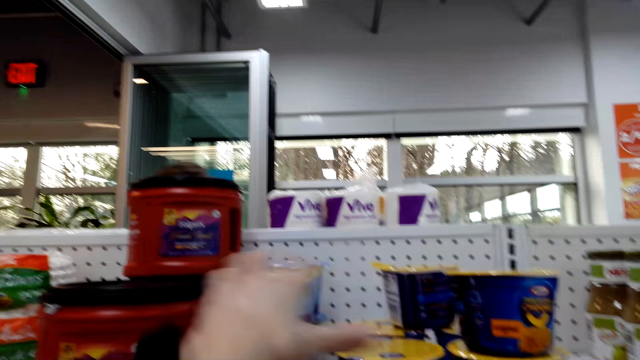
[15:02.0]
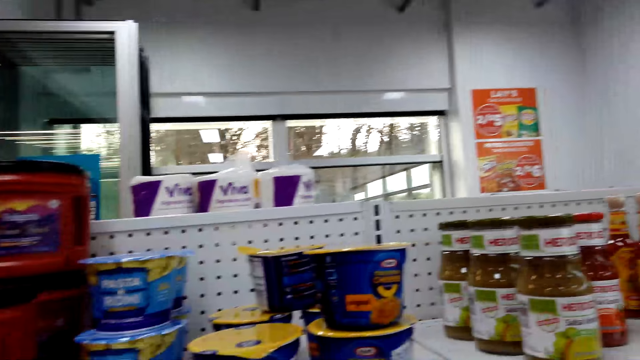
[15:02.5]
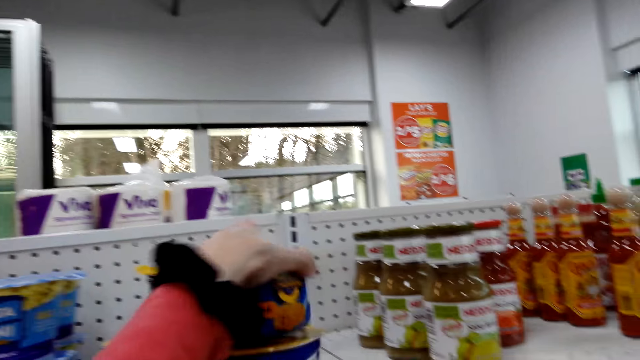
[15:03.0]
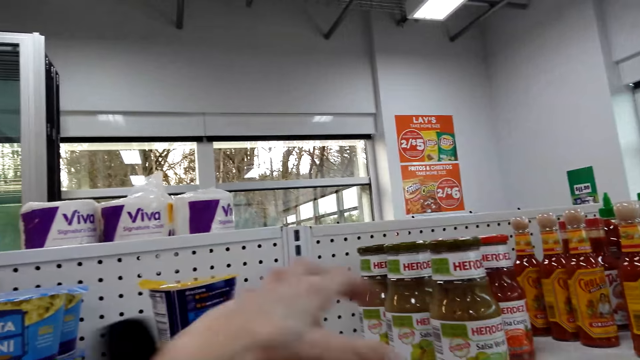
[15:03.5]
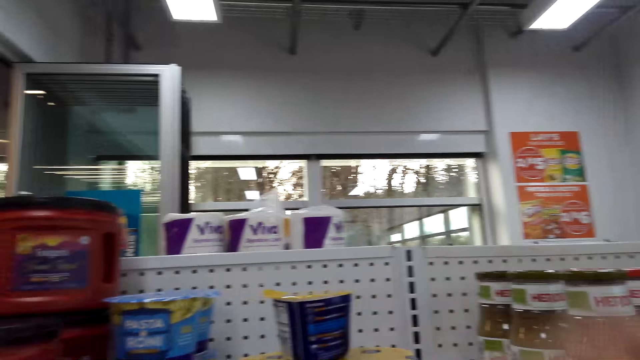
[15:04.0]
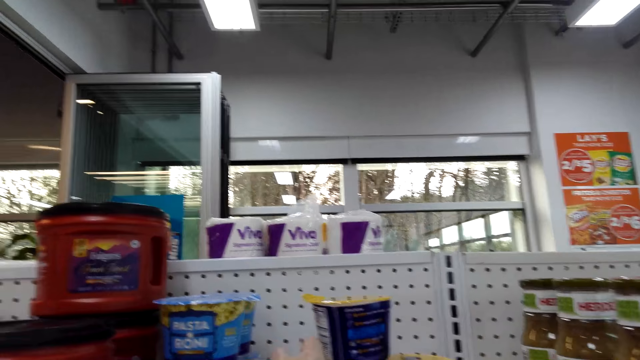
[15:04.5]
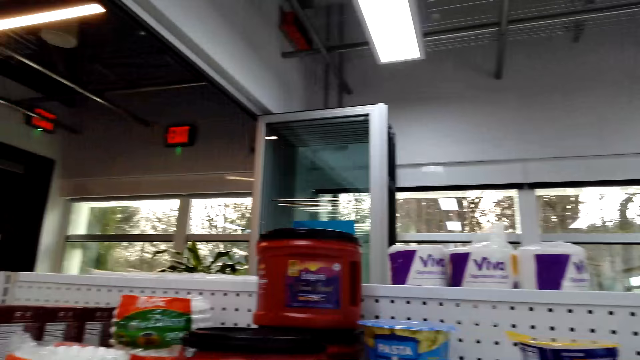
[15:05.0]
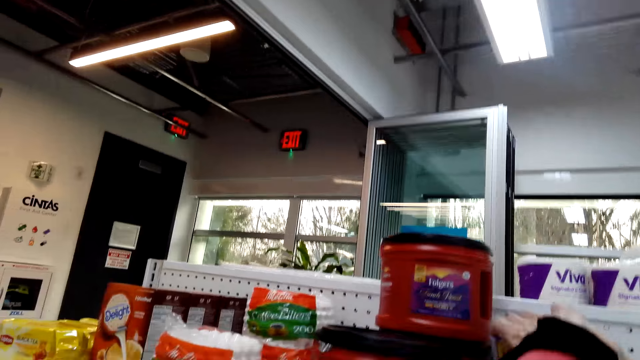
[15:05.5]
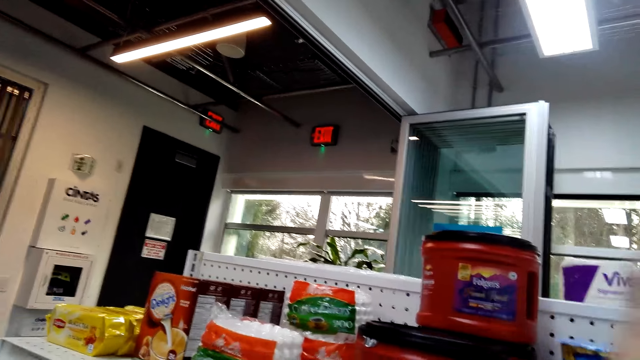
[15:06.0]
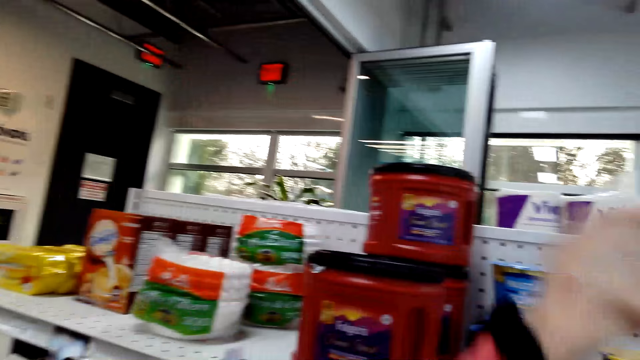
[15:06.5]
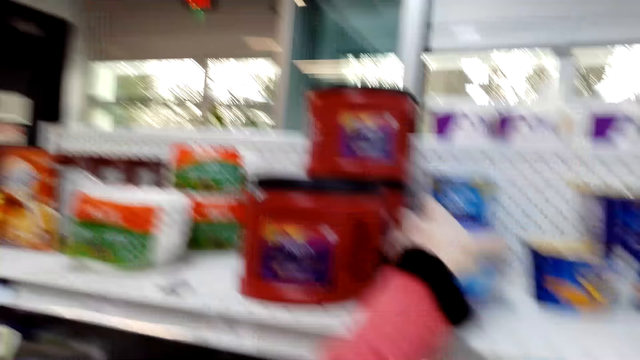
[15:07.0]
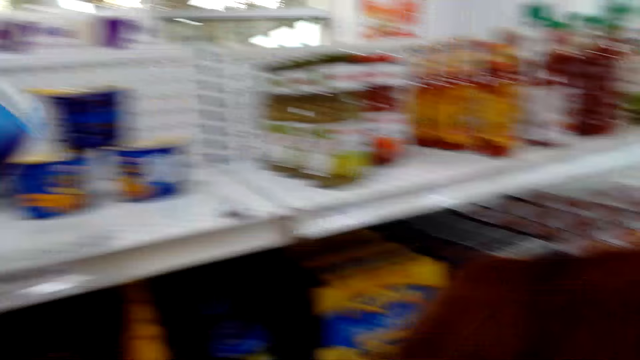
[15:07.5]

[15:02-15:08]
The camera wearer picks up the butter.

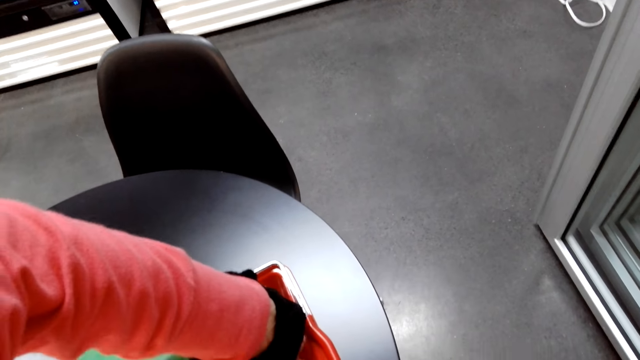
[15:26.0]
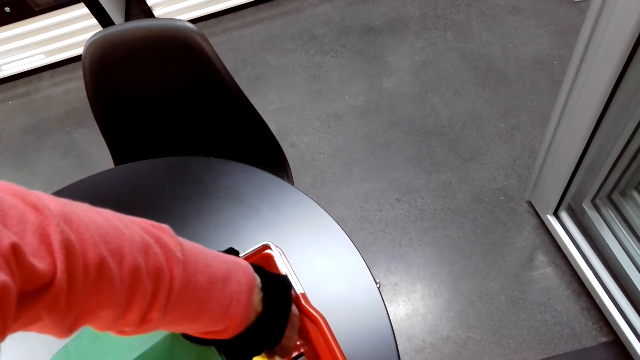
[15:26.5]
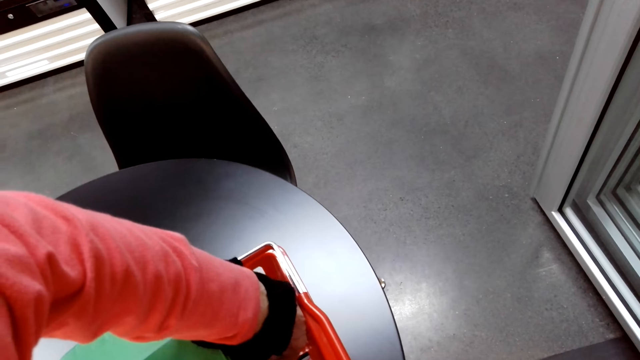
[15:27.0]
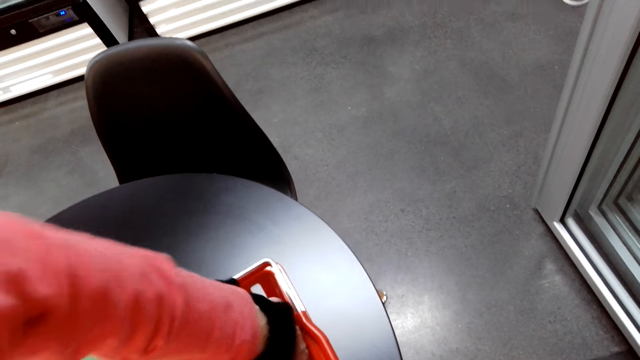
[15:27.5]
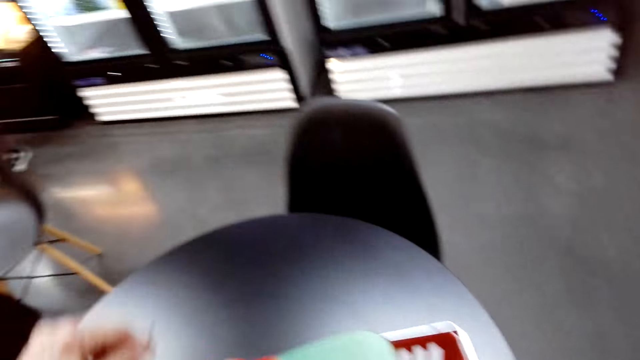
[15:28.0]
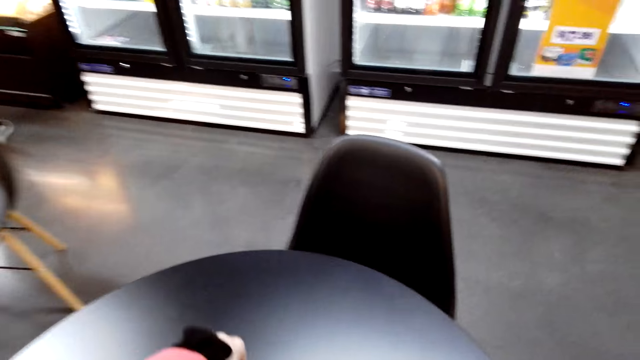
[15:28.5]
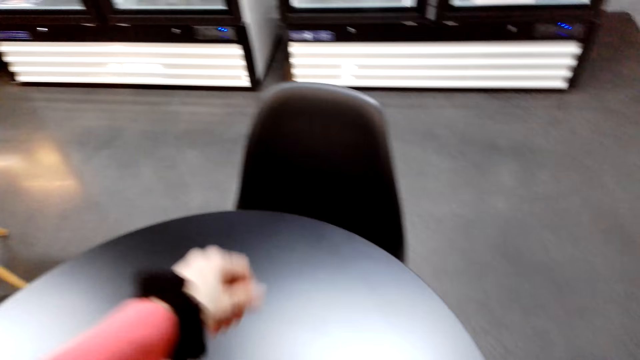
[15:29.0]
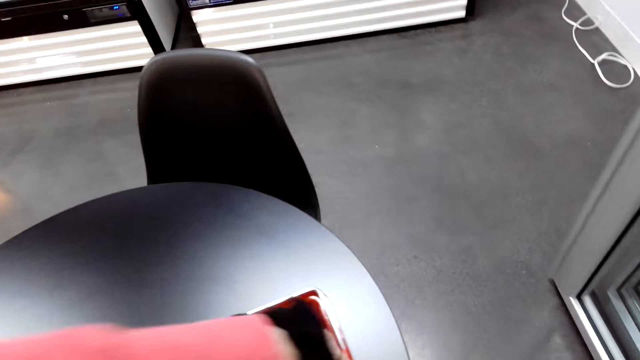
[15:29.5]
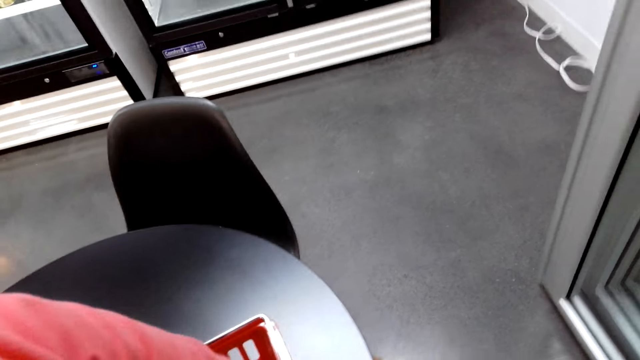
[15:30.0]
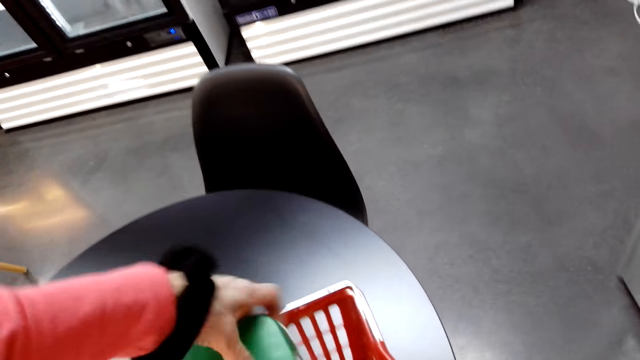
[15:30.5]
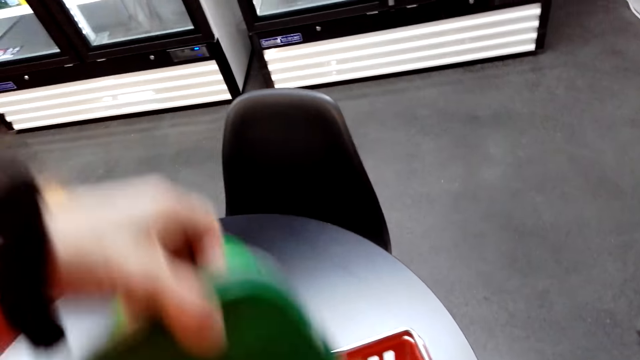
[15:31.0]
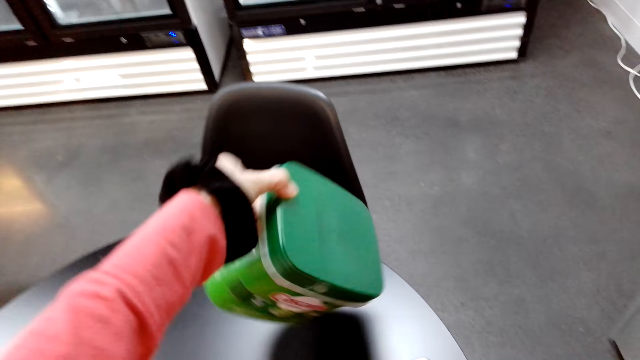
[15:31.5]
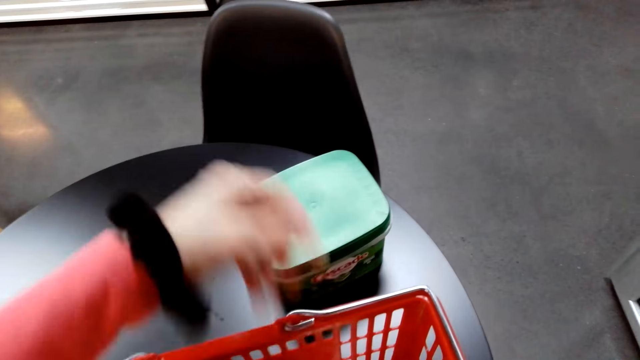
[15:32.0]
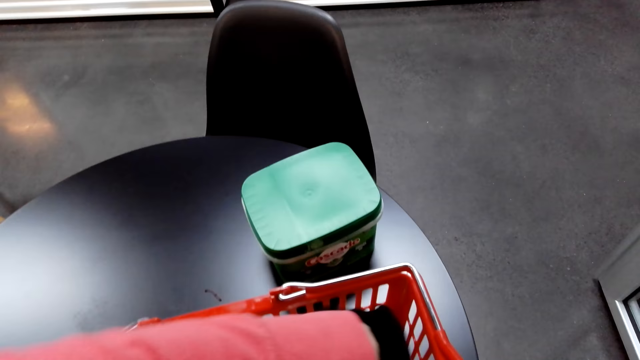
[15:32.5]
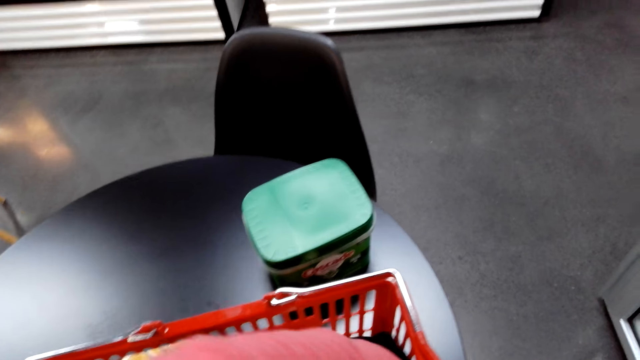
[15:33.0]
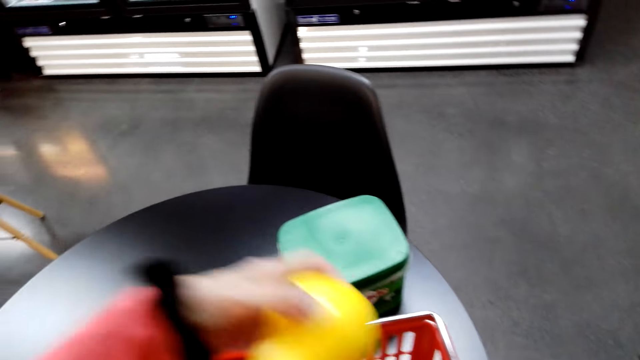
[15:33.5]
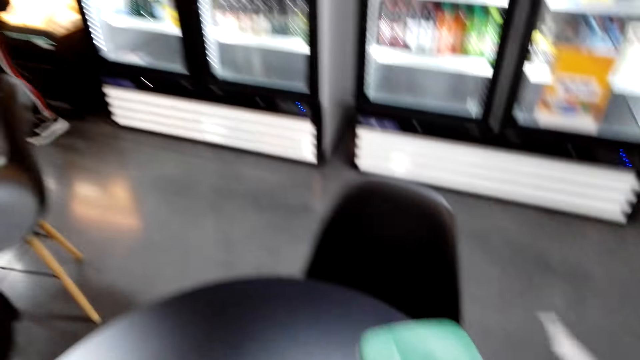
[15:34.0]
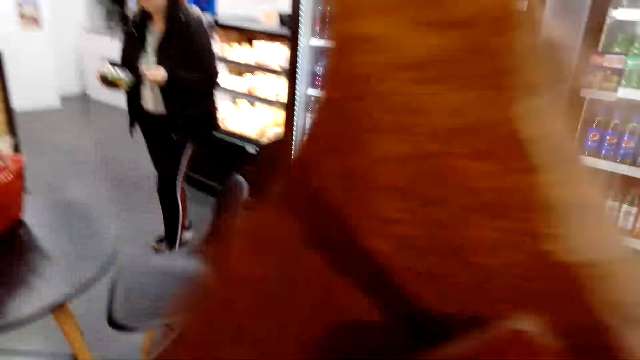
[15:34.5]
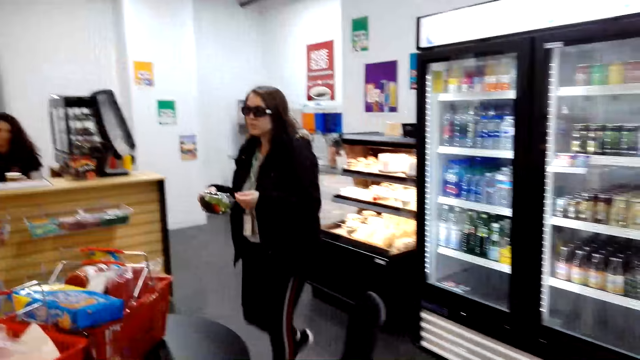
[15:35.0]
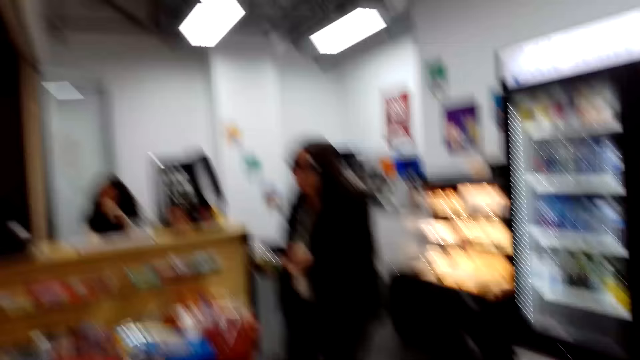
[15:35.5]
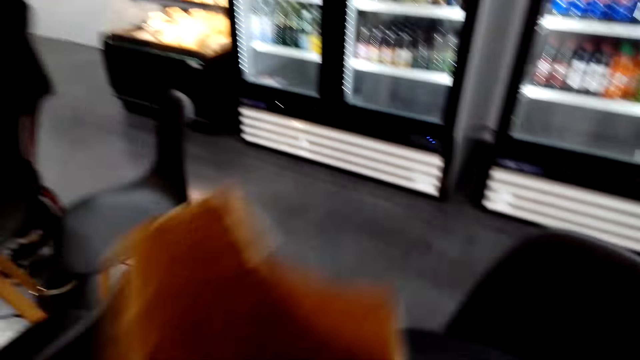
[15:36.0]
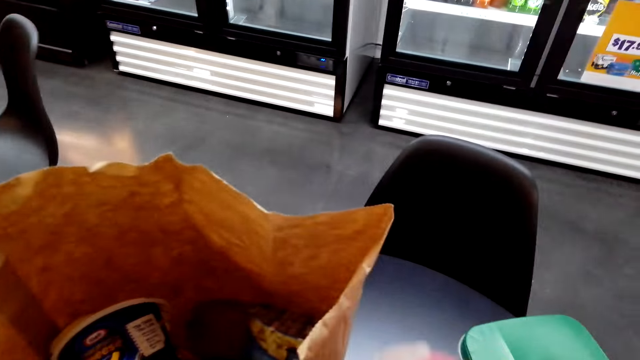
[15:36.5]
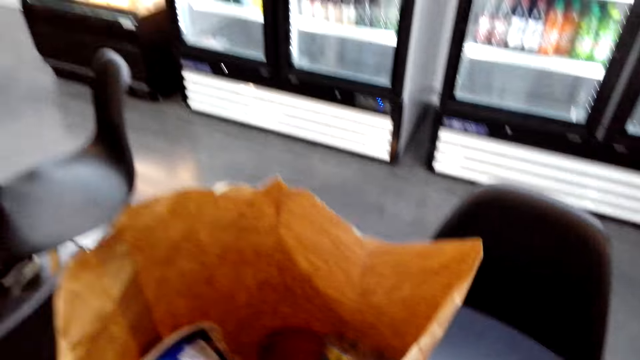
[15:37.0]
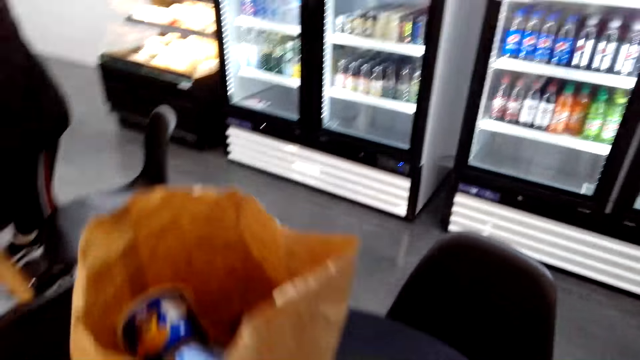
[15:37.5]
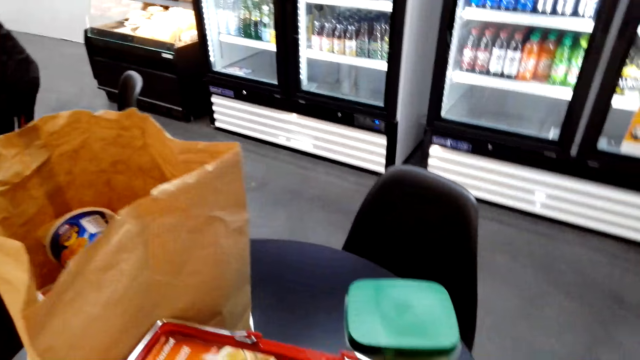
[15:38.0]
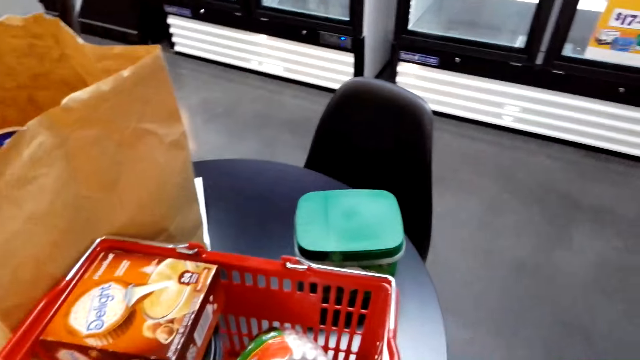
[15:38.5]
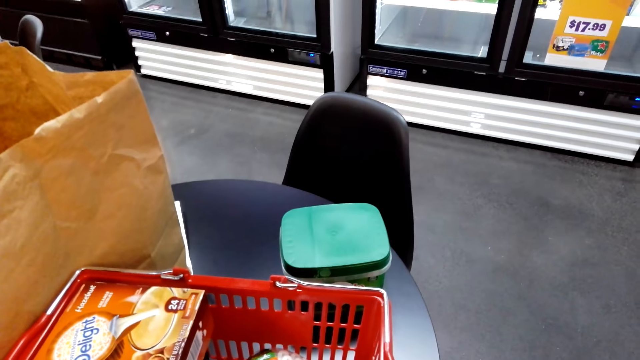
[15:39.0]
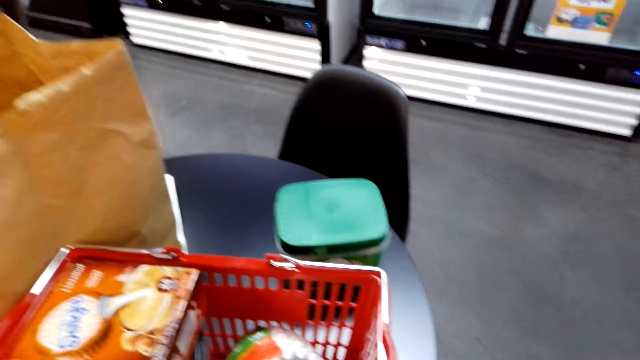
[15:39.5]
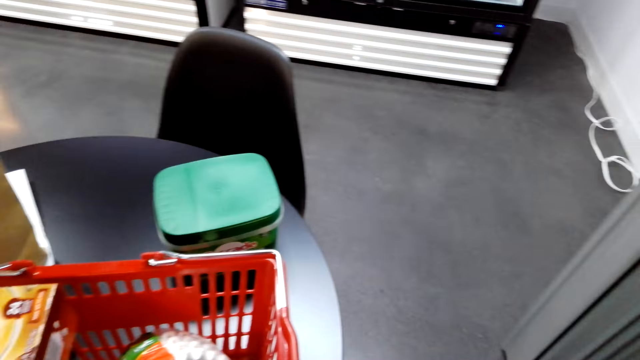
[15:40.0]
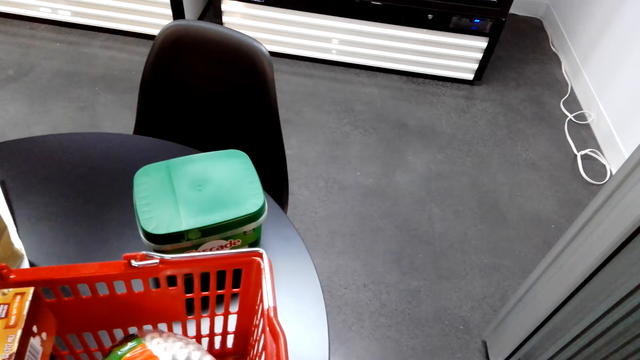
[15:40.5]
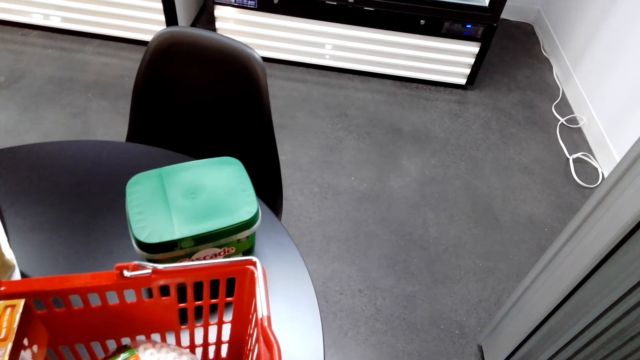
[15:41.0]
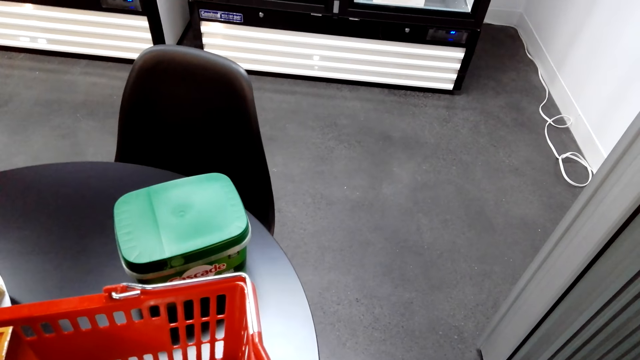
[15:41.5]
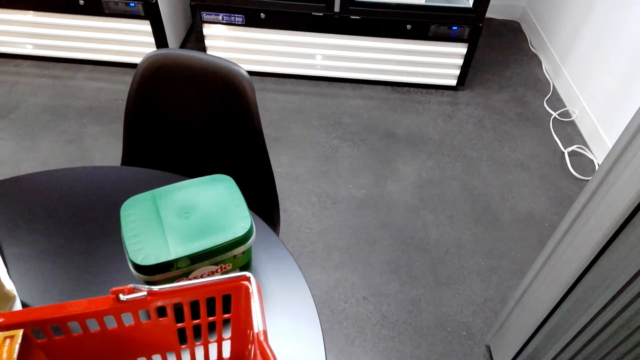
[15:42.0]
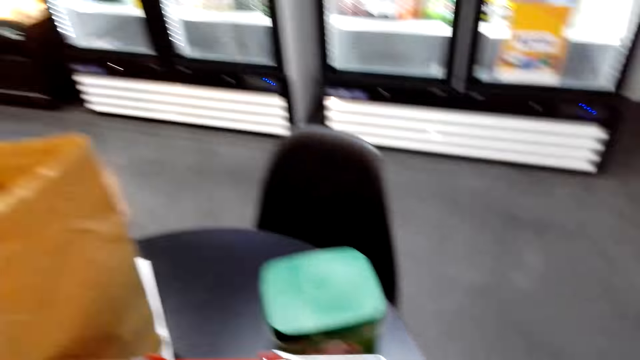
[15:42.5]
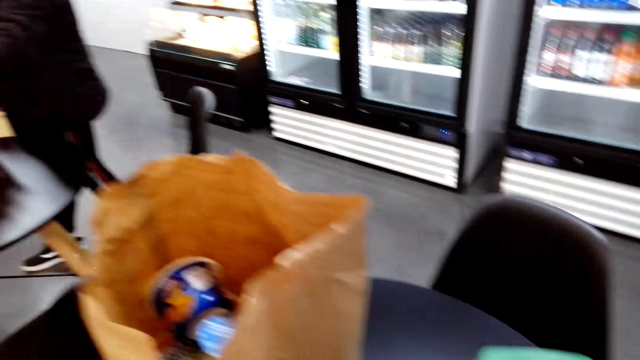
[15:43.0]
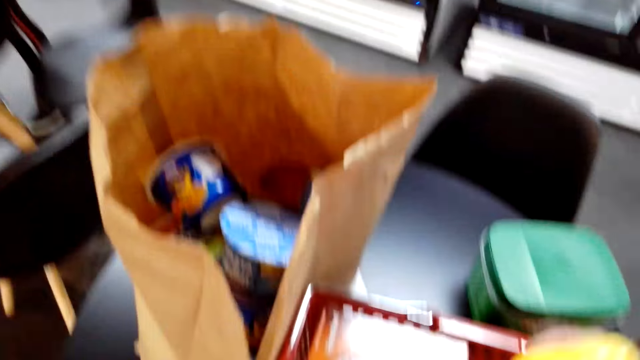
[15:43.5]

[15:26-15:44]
The camera wearer unloads the goods from the basket onto the table. They talk. They unload the goods from the basket onto the table. They place the bag on the table. They talk. They move away from the bag. They talk to a woman. They stare at the shopping basket. They talk to the woman.
